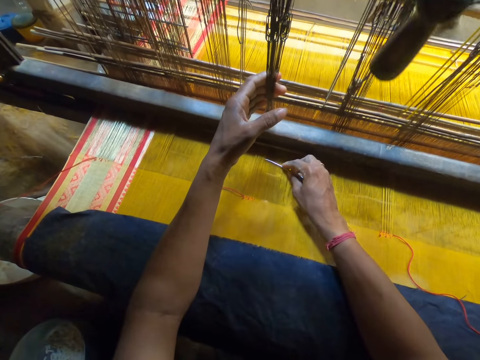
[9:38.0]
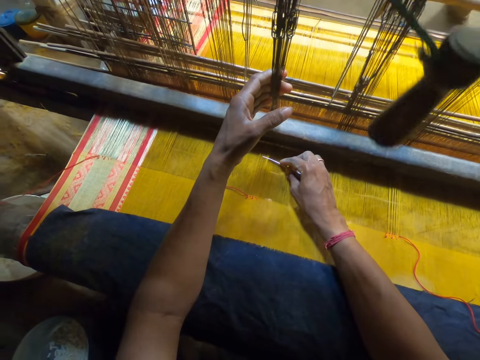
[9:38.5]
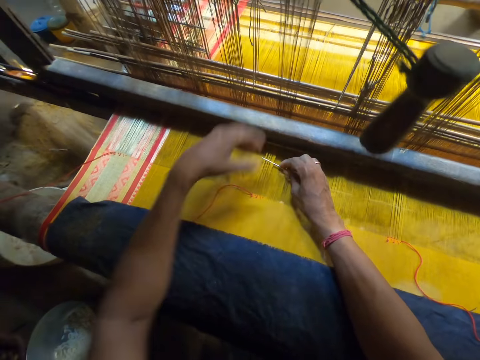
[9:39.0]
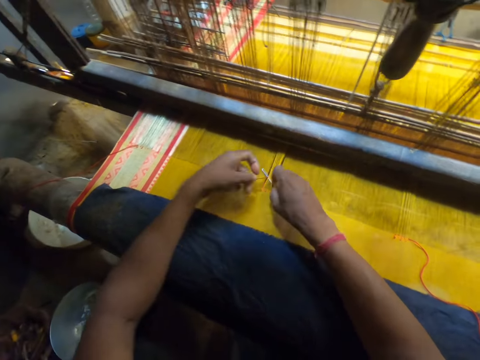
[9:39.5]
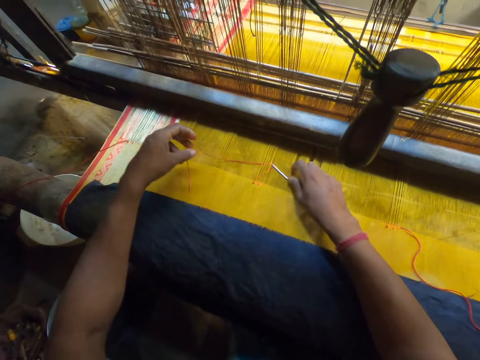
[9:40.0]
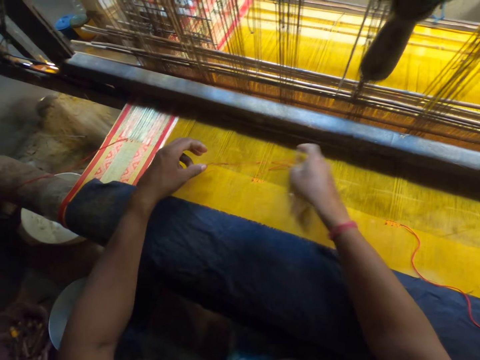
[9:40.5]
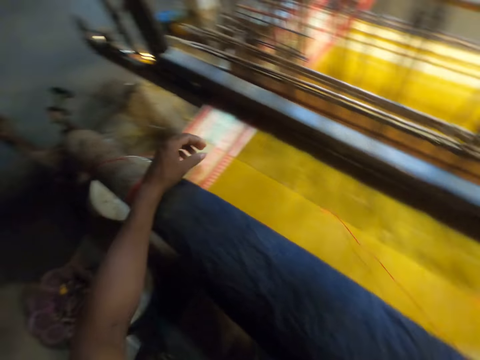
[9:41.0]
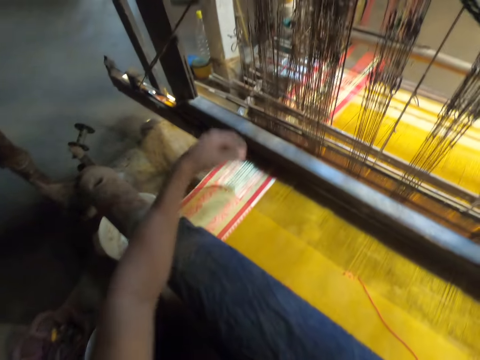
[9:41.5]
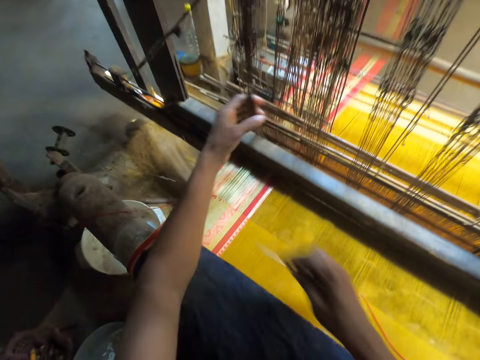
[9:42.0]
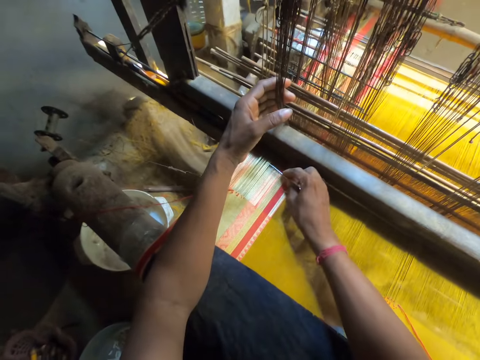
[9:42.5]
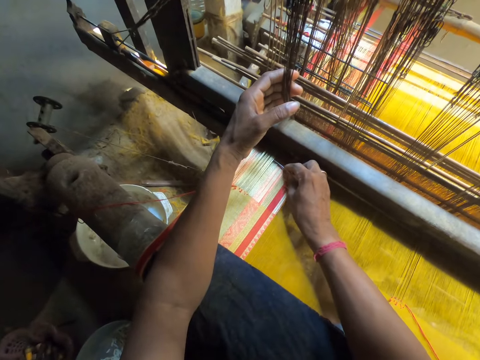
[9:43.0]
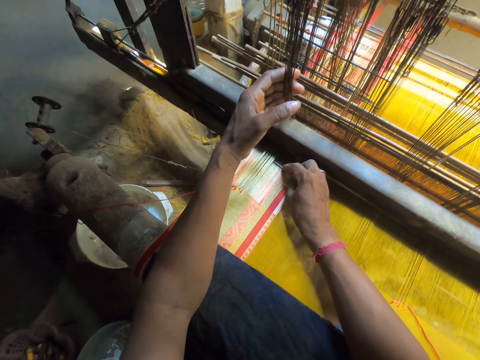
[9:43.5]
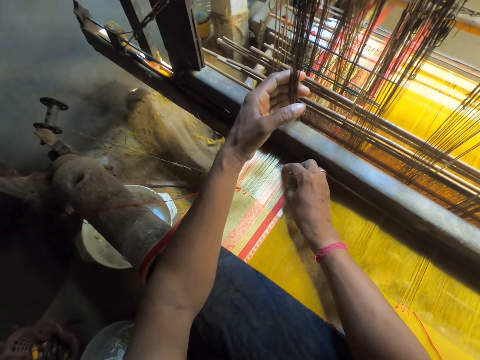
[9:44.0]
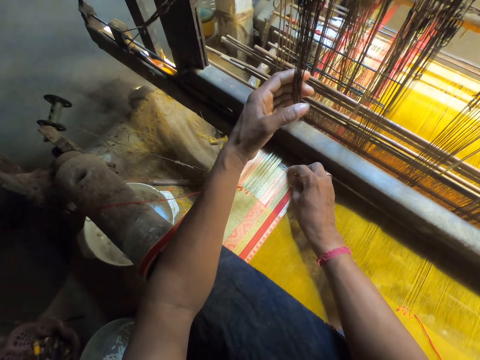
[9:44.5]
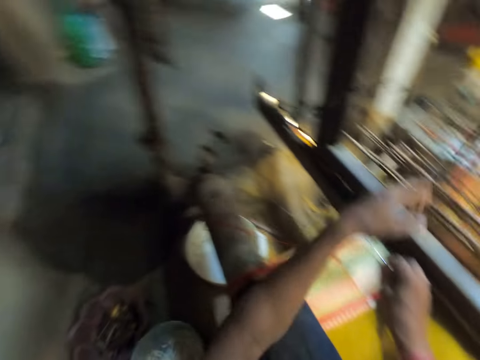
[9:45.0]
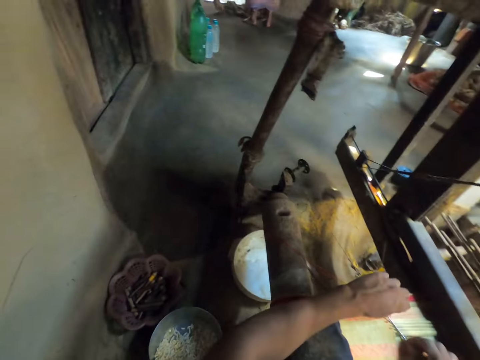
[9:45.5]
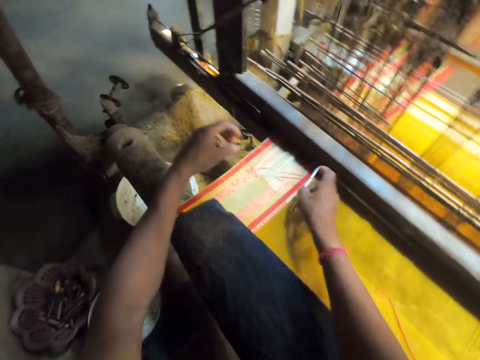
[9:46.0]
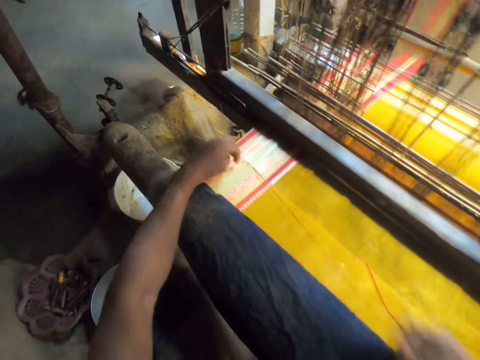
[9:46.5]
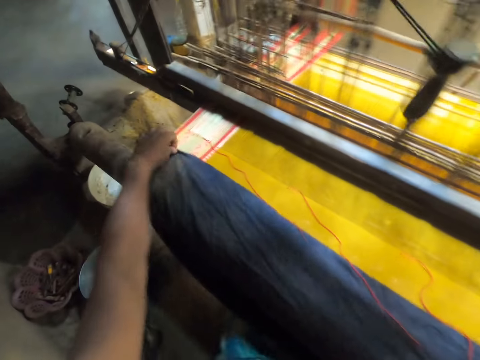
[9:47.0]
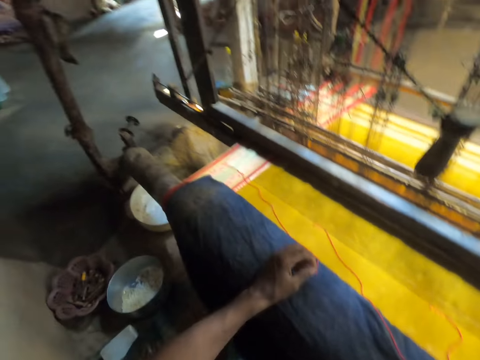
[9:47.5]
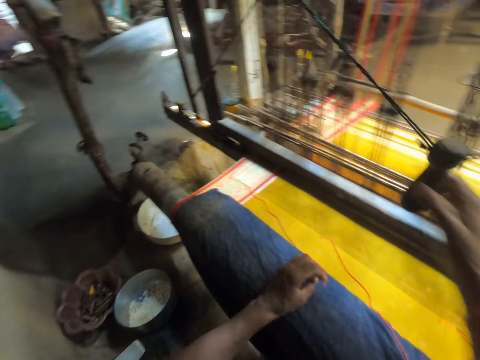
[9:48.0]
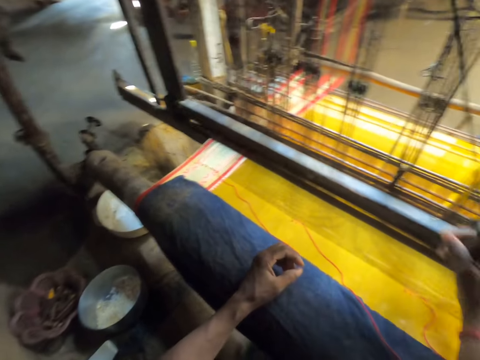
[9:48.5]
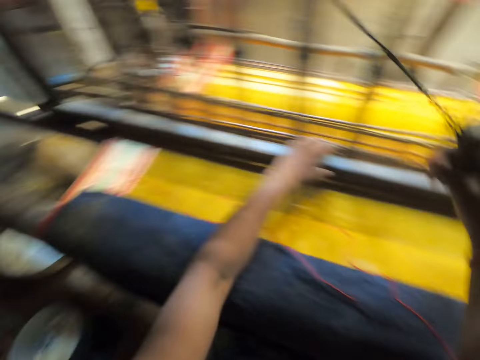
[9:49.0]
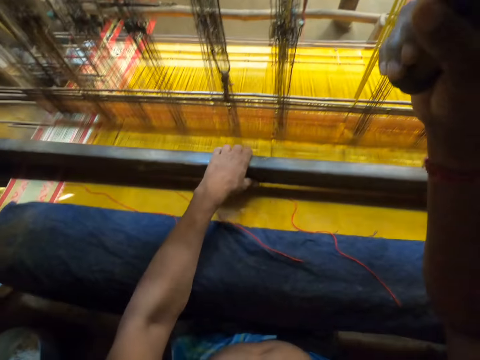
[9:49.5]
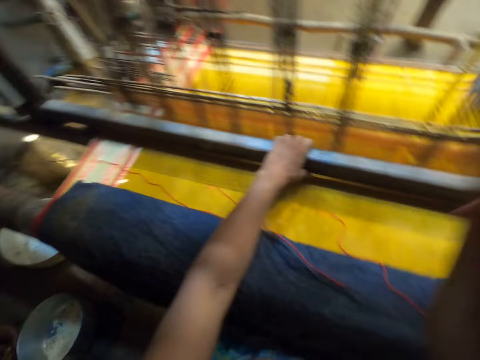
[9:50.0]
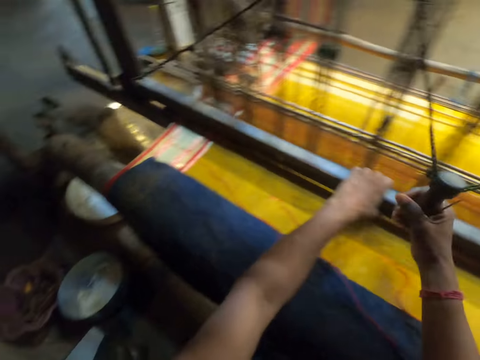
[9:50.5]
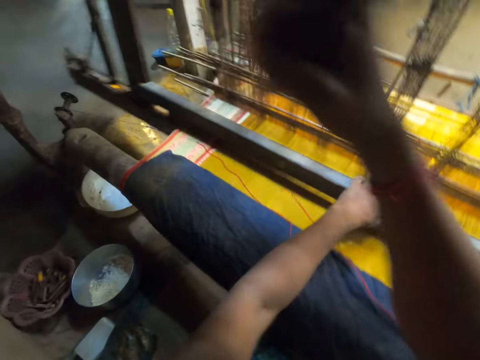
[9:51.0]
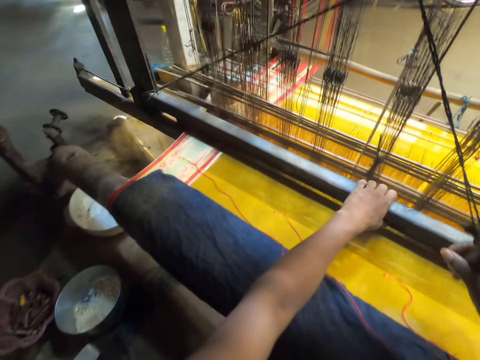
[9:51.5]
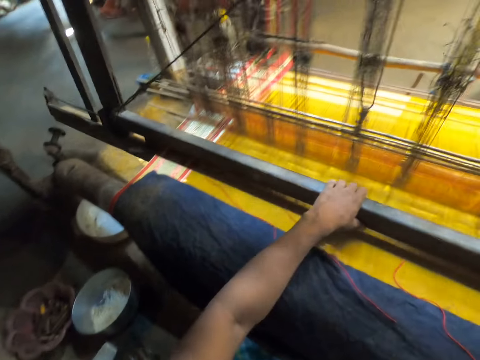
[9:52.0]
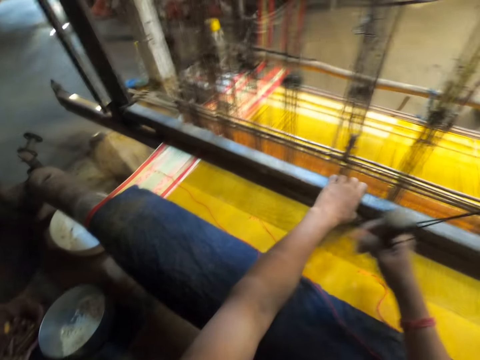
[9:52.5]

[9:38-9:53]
The camera wearer puts the needle into the warp with his right hand. He picks a thread with his left hand. He fixes the thread from his left hand into the warp with the needle in his right hand. He coils the thread on a weaving needle. He pulls the weaving needle. He hits the fabric with his left hand. He pulls a yarn with his left hand. He holds the heddles. He hits the fabric with the needle in his right hand. He puts the needle into the warp with his right hand. He picks the thread with his left hand. He fixes the thread from his left hand into the warp with the needle in his right hand. He coils the thread on the weaving needle. He pulls the weaving needle. He adjusts the cloth on the fabric with his left hand. He pulls a pull cord with his right hand. He weaves the fabric with a loom. He pulls a batten with his left hand.

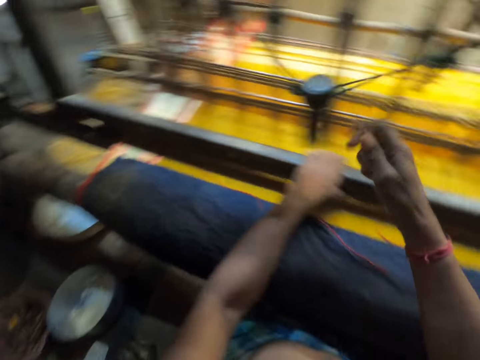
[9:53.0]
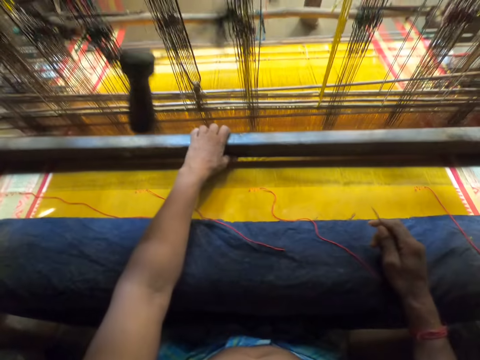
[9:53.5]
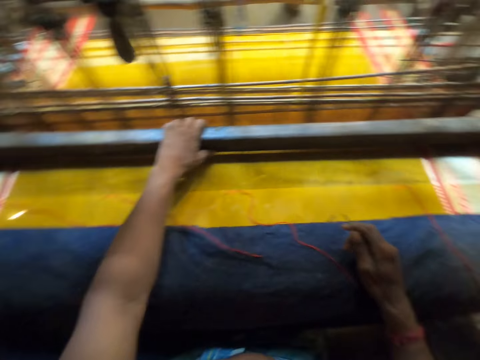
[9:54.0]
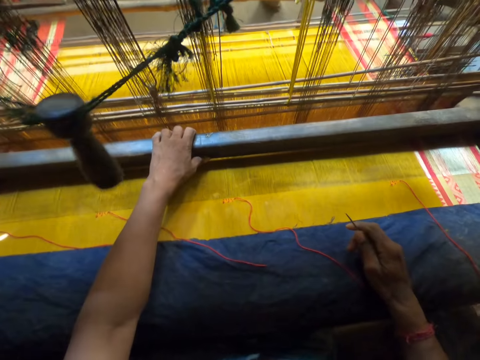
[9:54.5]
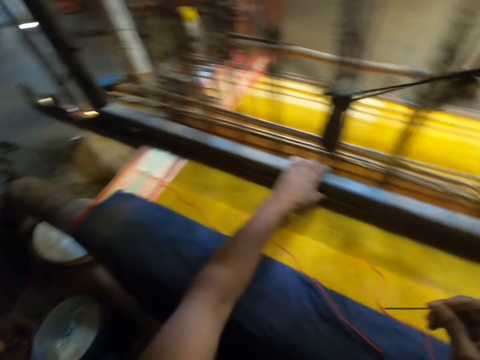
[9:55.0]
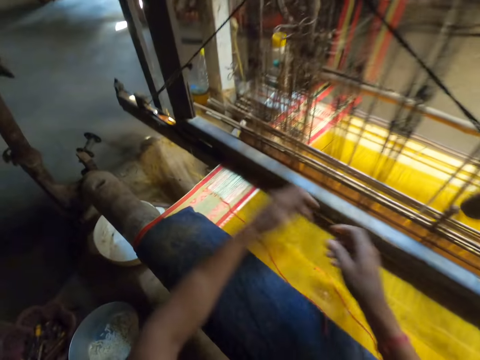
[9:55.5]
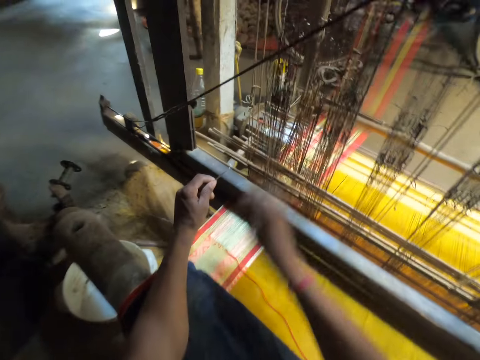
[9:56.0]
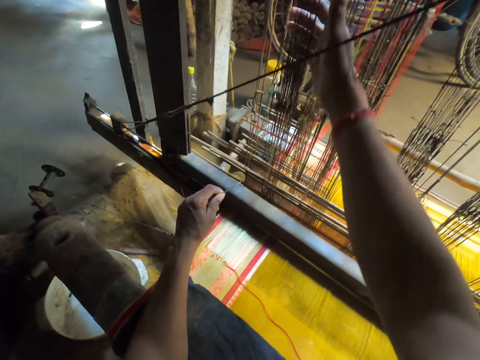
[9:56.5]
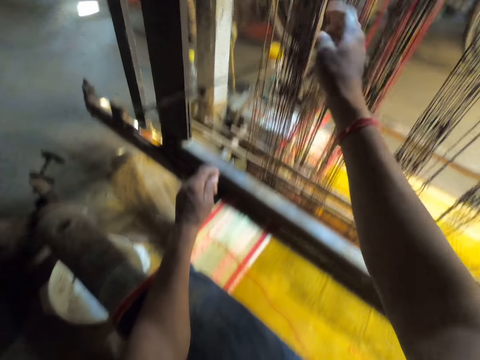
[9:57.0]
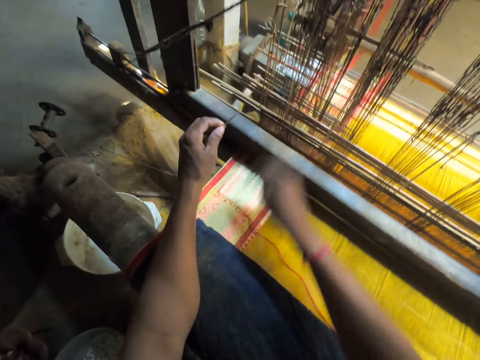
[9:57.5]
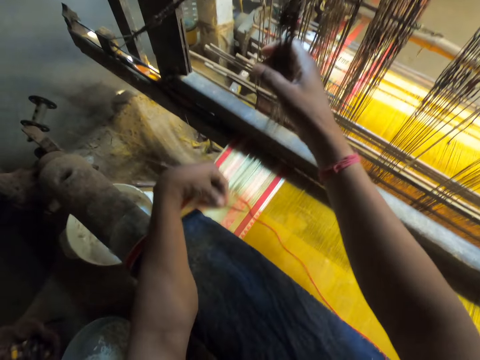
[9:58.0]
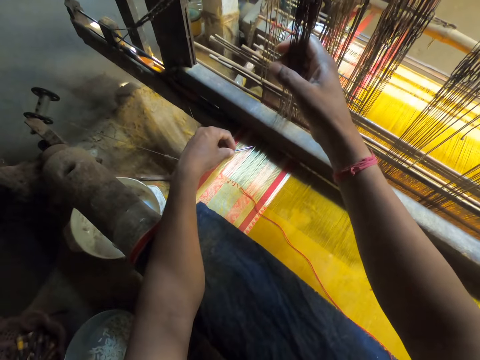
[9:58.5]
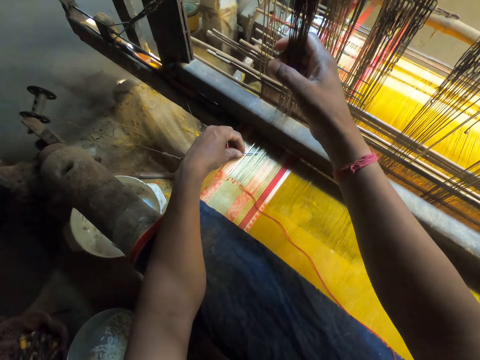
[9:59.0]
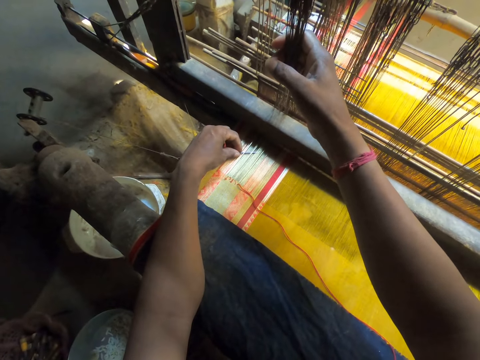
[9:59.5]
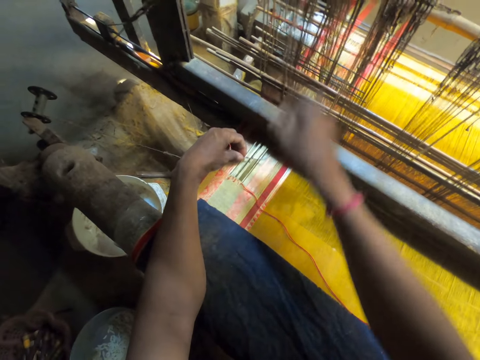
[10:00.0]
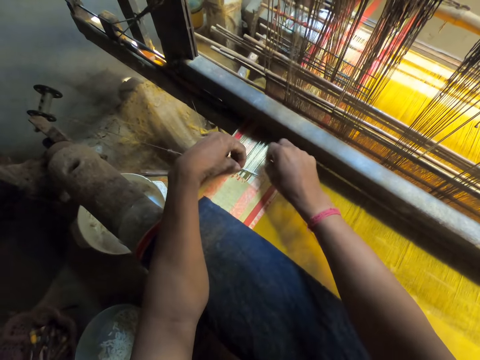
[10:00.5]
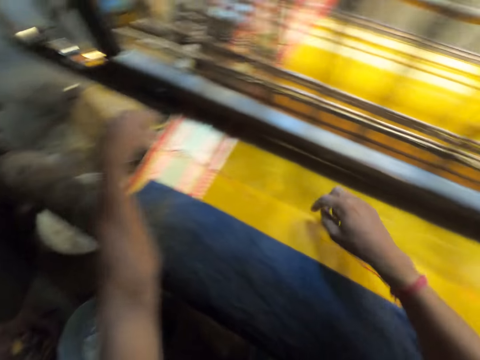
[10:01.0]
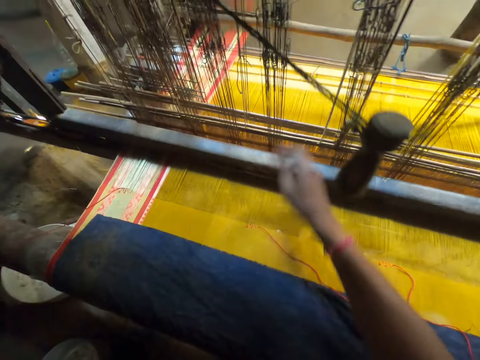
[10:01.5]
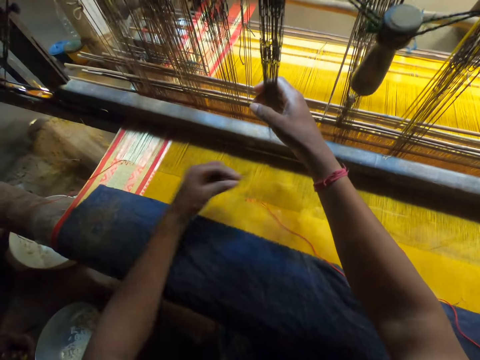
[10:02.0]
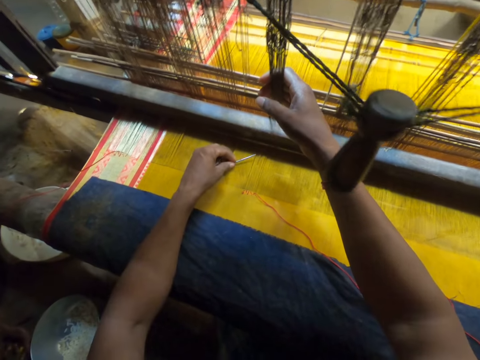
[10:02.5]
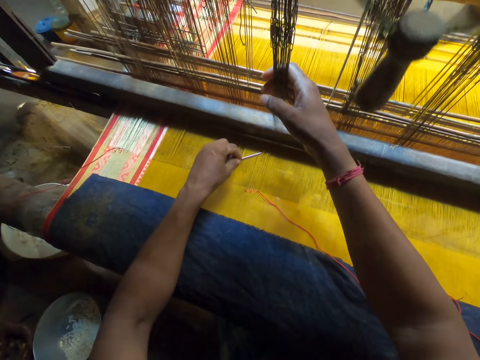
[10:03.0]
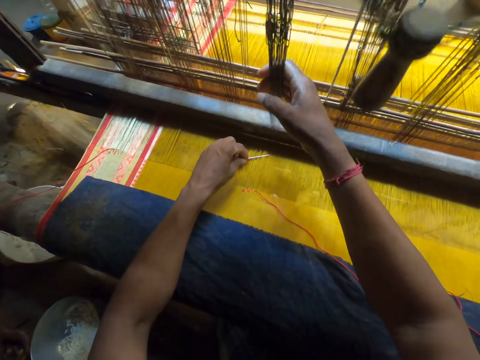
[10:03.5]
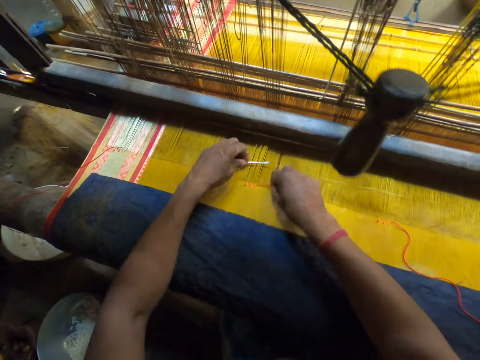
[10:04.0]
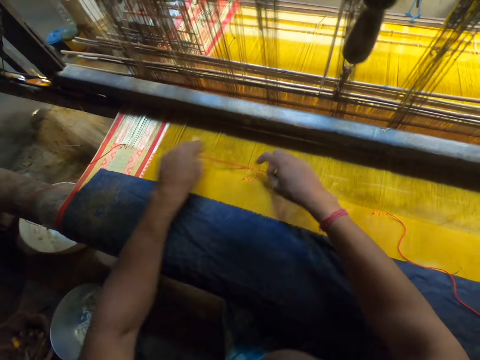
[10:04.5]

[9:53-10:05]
The camera wearer passes the needle from his right hand to his left hand. He pulls a yarn with his right hand. He hits the fabric with his right hand. He pulls the yarn with his right hand. He hits the fabric with the needle in his left hand. He holds the heddles. He puts the needle into the warp with his left hand. He picks a thread with his right hand. He fixes the thread from his right hand into the warp with the needle in his left hand. He pulls a weaving needle. He hits the fabric with his right hand. He pulls the yarn with his right hand. He holds the heddles. He hits the fabric with the needle in his left hand. He puts the needle into the warp with his left hand. He picks the thread with his right hand. He fixes the thread from his right hand into the warp with the needle in his left hand.
